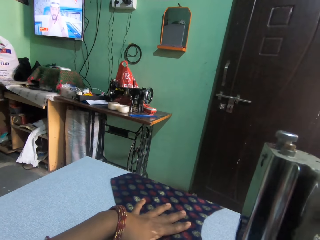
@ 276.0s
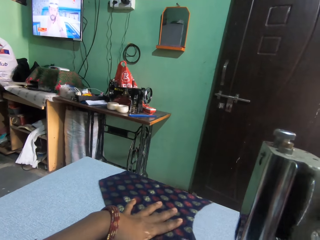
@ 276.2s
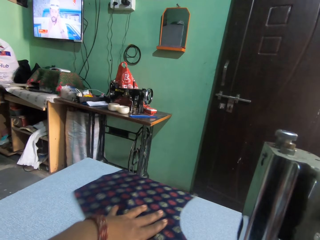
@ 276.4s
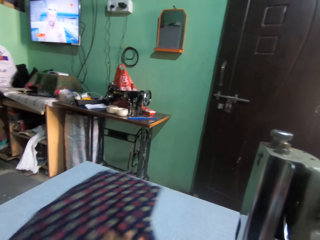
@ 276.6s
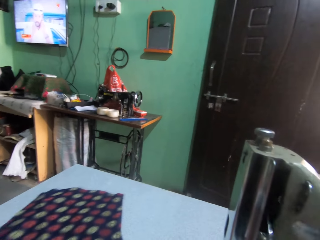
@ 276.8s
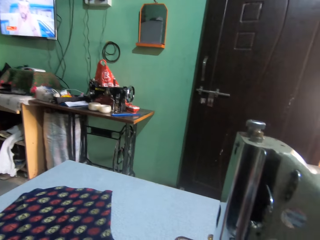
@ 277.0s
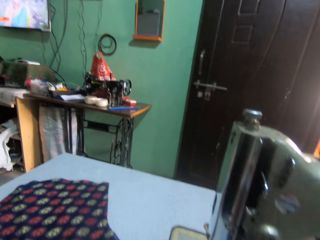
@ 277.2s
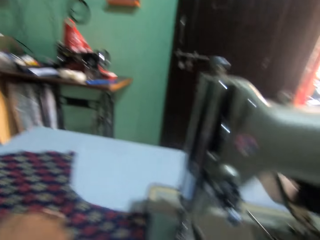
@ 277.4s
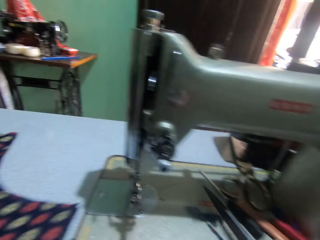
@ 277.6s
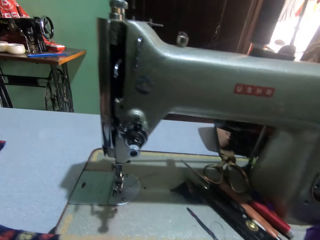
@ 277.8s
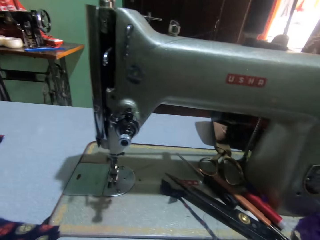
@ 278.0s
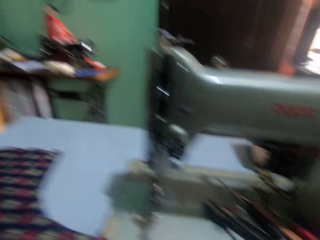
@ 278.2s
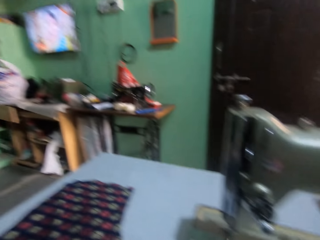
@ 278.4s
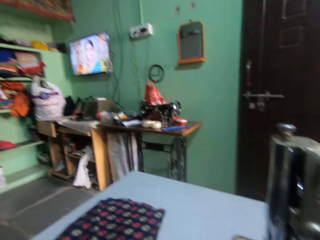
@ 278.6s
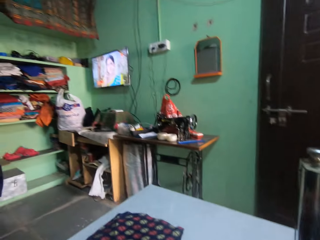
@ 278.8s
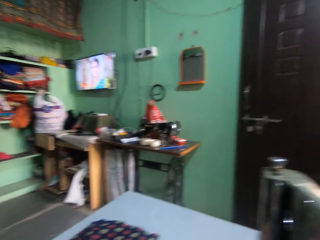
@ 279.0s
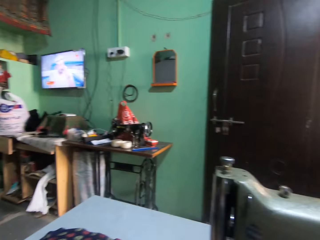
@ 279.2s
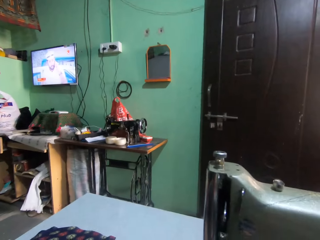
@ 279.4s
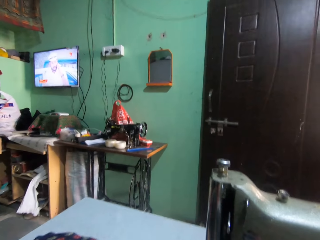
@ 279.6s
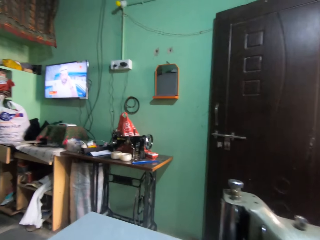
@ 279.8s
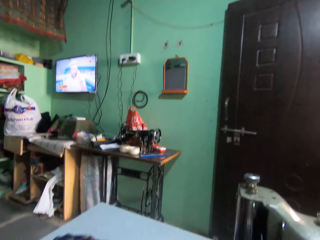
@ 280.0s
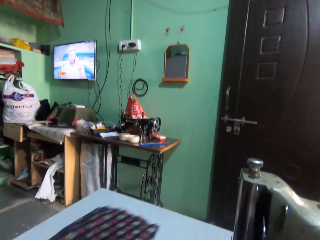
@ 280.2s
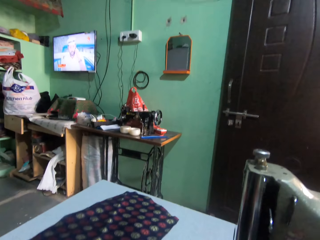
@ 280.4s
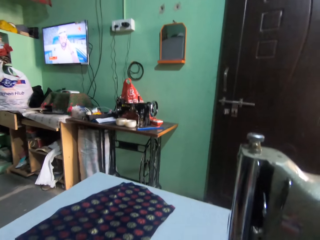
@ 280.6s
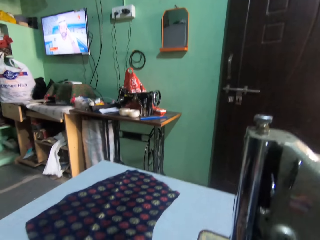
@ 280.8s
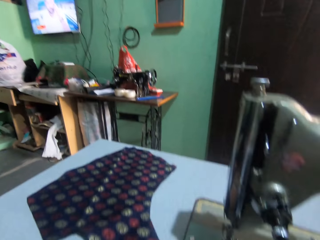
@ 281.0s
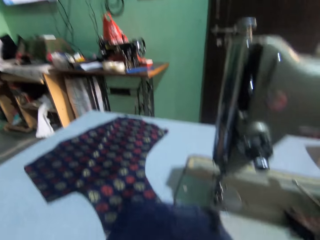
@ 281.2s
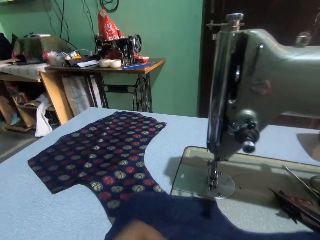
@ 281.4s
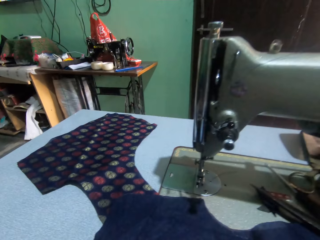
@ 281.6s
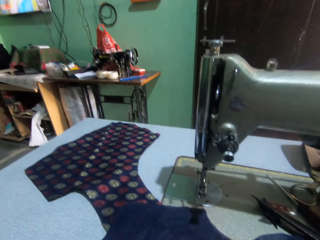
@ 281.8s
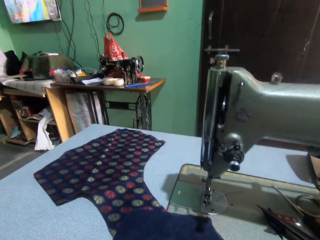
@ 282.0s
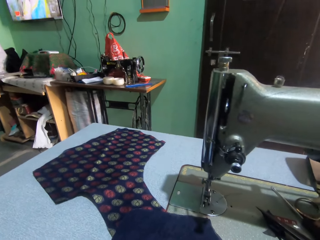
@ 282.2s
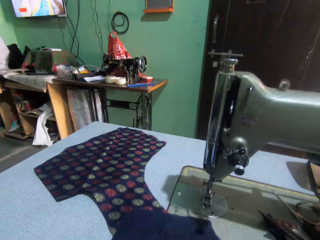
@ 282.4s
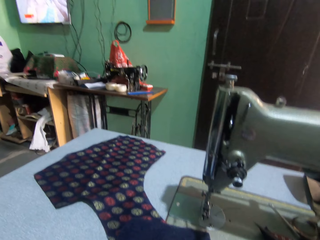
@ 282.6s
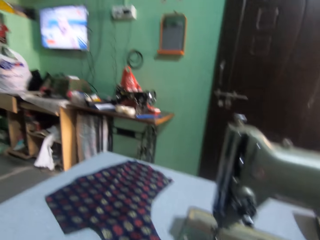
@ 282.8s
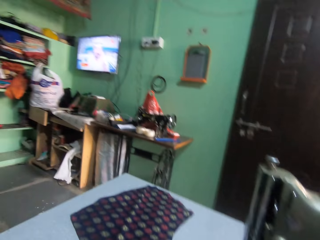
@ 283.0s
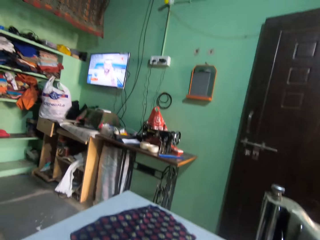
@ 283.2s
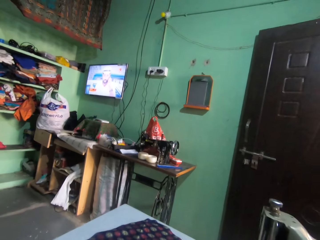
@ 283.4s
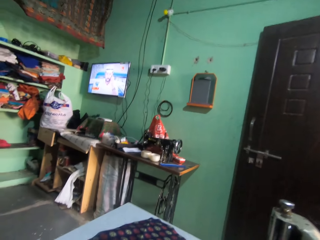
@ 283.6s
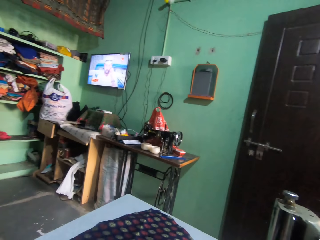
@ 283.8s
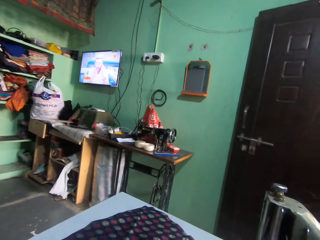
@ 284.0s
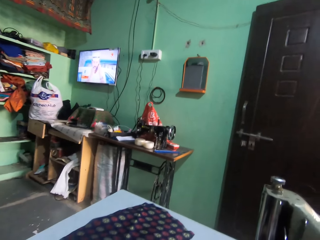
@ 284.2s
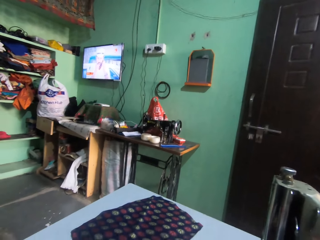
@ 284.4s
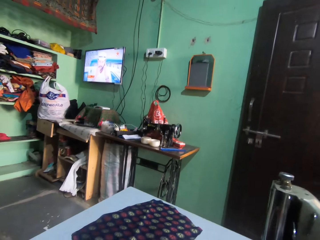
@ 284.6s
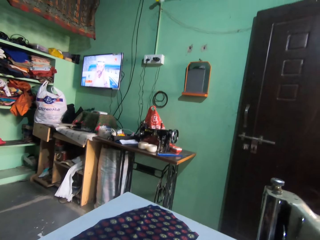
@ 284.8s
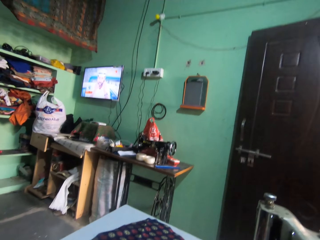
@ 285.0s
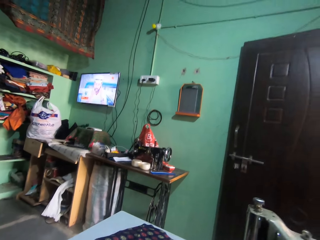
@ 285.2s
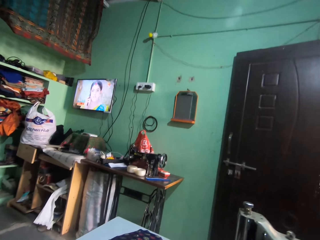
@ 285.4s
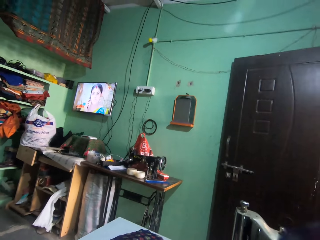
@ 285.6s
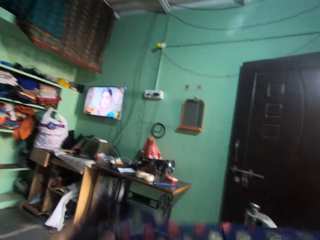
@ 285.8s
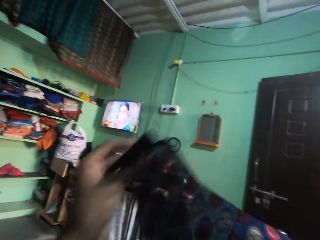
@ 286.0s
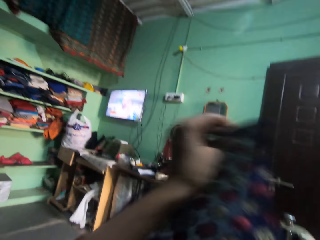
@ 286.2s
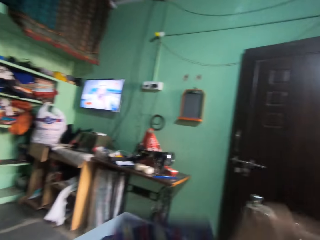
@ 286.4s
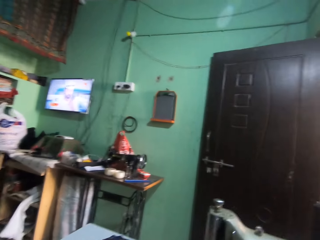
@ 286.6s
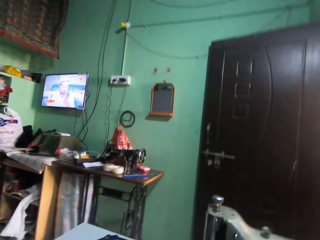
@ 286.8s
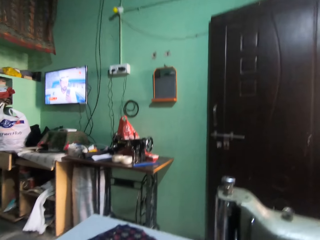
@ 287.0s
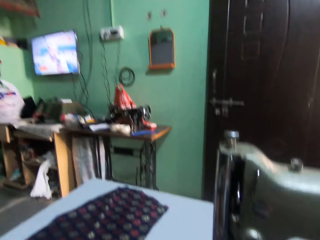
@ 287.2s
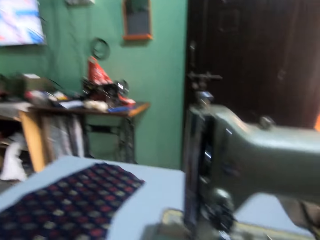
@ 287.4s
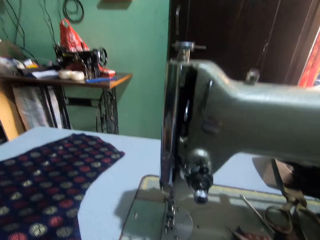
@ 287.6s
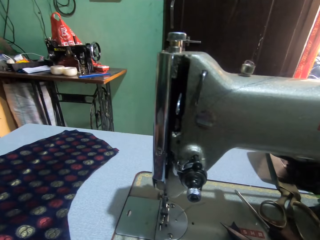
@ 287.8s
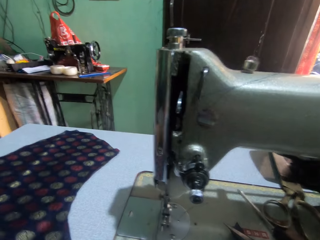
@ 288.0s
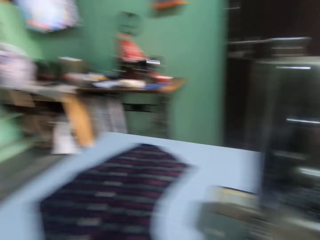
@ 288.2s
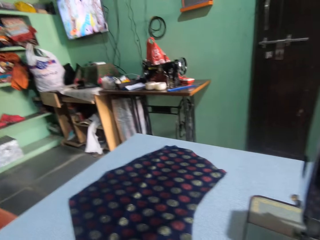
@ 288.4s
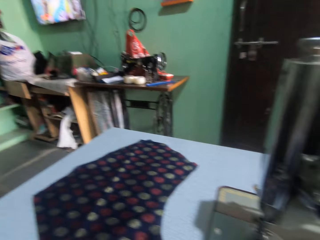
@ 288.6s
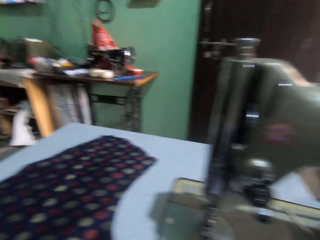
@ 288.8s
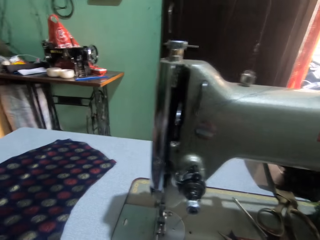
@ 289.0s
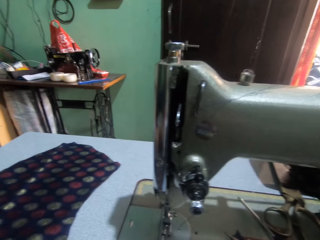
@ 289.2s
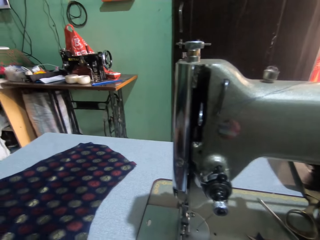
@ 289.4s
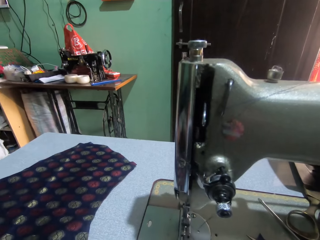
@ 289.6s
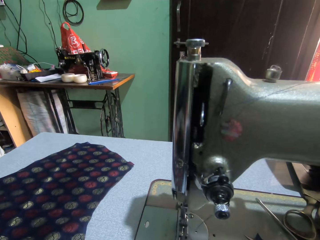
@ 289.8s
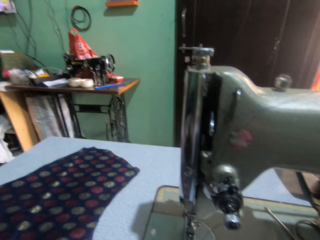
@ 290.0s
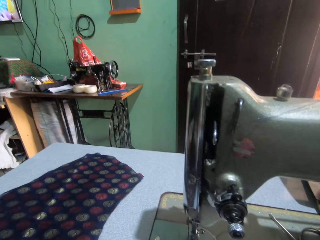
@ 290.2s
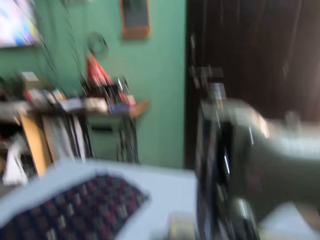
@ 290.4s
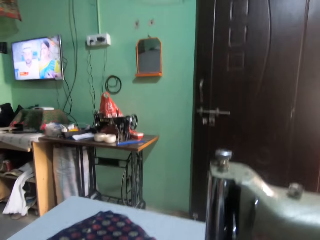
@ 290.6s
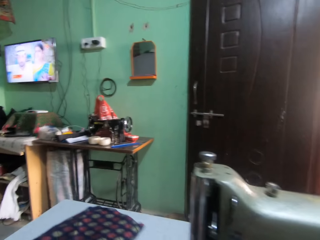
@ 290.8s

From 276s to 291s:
The camera wearer places a pair of scissors on the table. They look around in the room. They push a piece of cloth on the table. They look around in the room. They raise the cloth. They turn the cloth. They align the cloth.

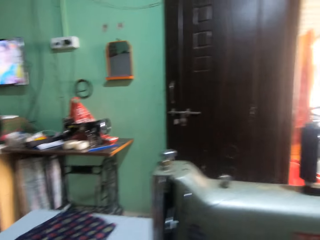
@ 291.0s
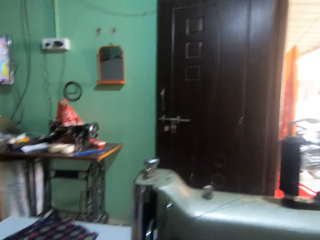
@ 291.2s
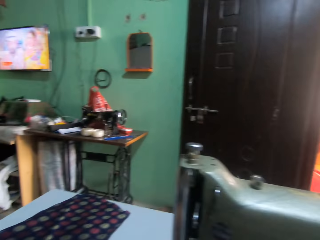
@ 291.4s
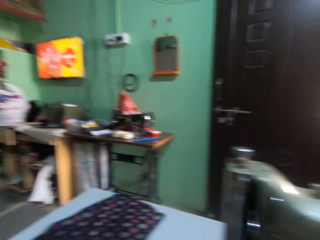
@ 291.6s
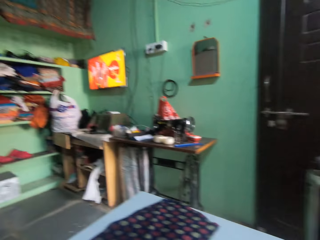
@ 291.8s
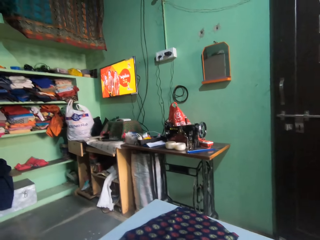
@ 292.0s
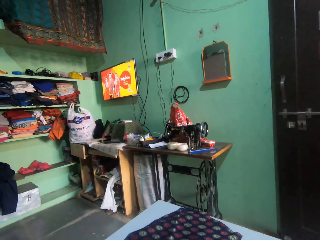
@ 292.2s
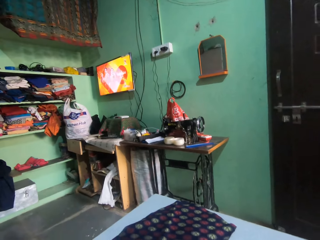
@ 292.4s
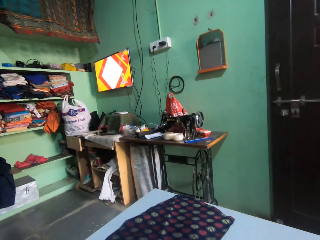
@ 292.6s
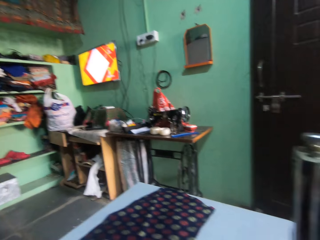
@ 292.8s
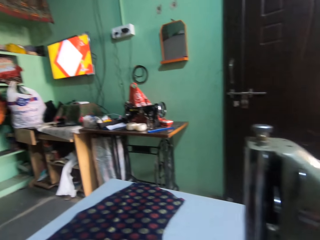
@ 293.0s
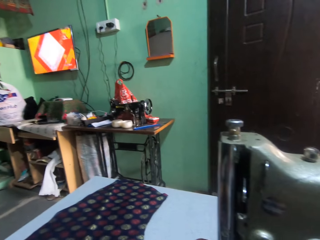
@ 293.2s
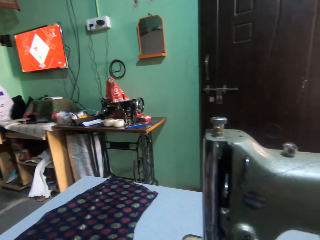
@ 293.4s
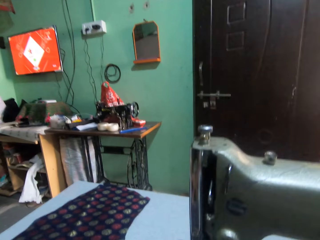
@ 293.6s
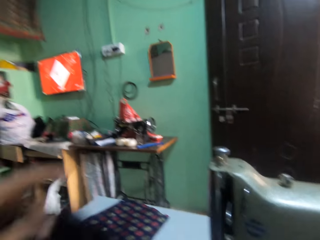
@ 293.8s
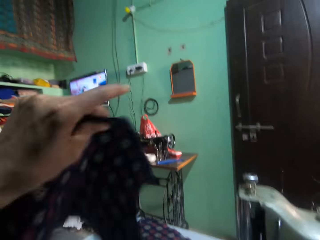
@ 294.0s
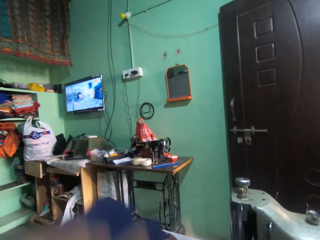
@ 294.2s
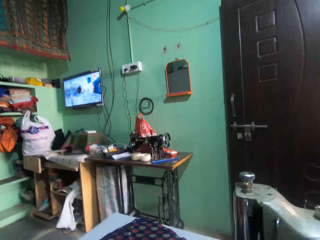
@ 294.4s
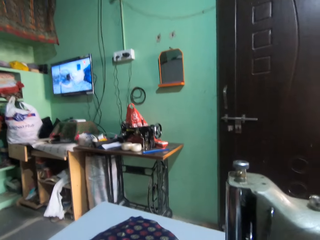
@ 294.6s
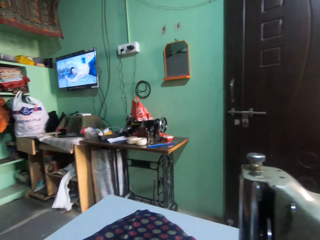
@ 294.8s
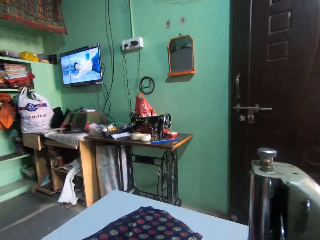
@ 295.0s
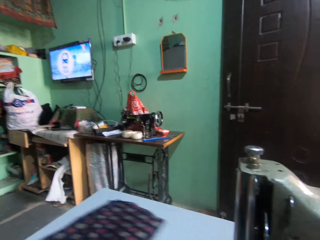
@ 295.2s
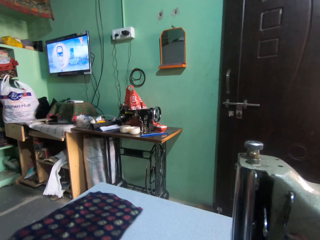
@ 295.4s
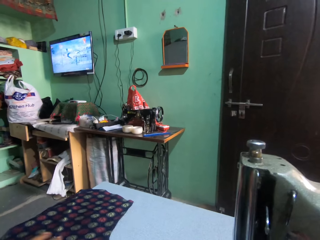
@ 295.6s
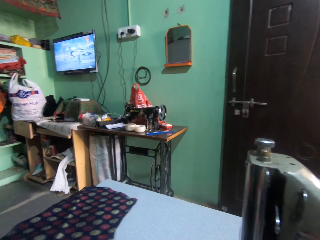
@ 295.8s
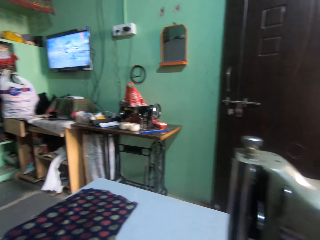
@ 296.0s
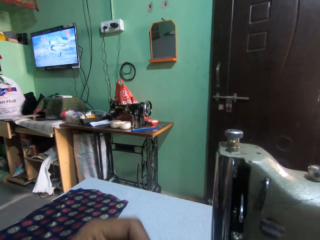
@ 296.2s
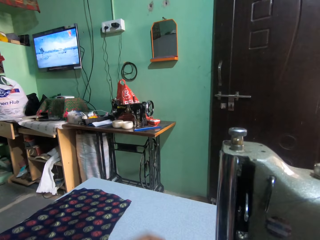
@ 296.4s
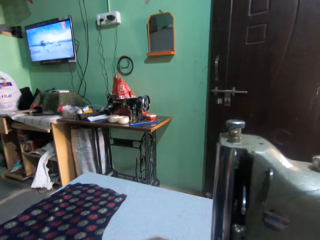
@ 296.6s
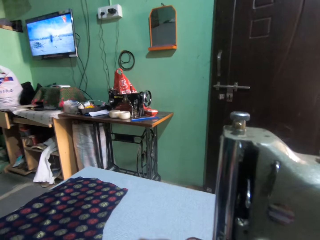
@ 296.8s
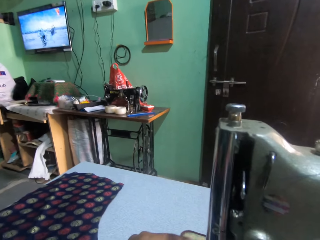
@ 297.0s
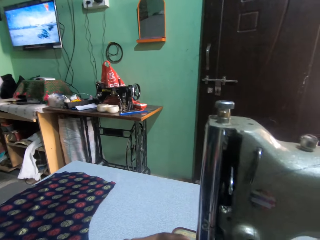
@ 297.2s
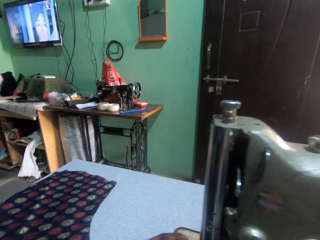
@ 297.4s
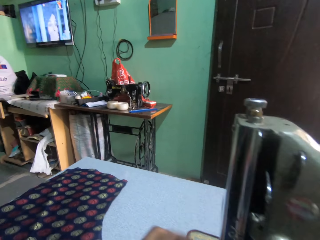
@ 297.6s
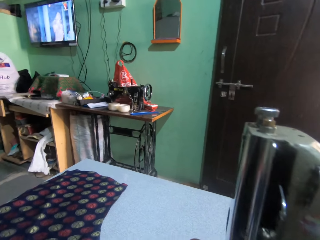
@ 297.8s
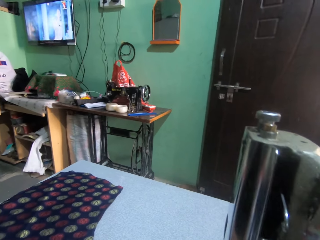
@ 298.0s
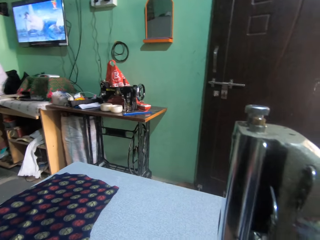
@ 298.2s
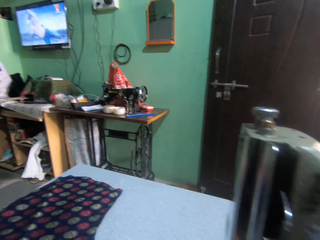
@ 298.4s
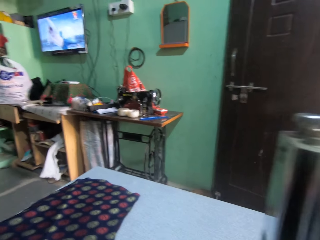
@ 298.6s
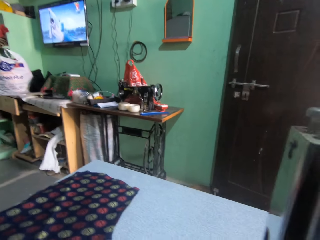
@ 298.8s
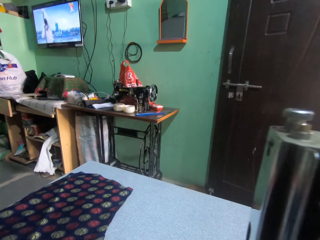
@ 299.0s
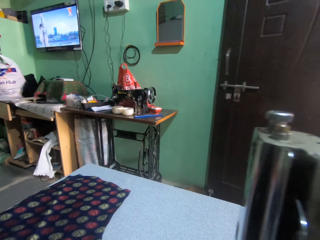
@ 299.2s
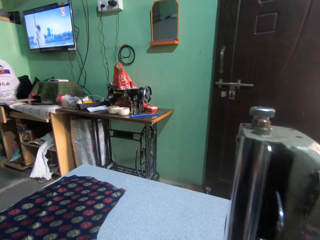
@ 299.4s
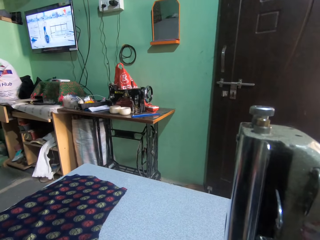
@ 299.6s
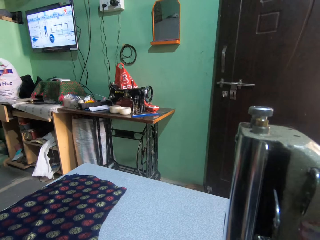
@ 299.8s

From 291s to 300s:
The camera wearer puts the cloth down. They turn the cloth. They align the cloth. They put the cloth on the sewing machine.
